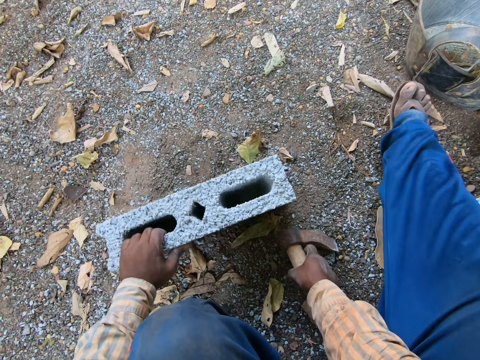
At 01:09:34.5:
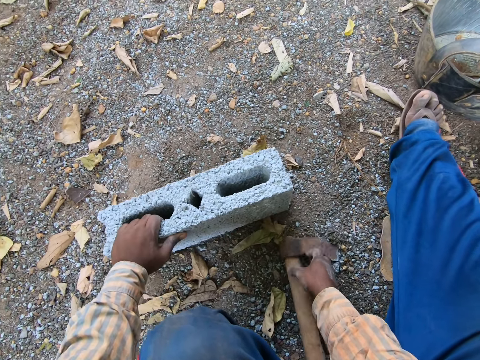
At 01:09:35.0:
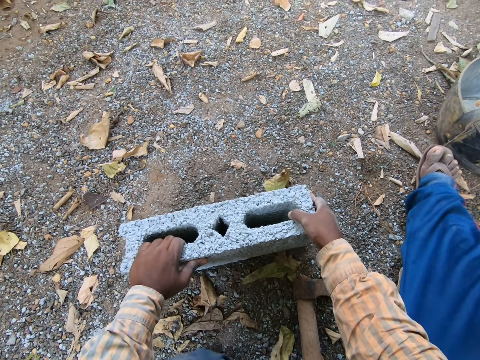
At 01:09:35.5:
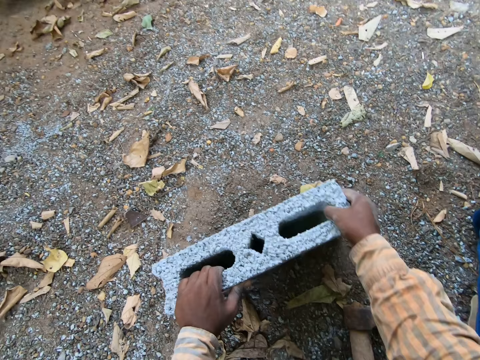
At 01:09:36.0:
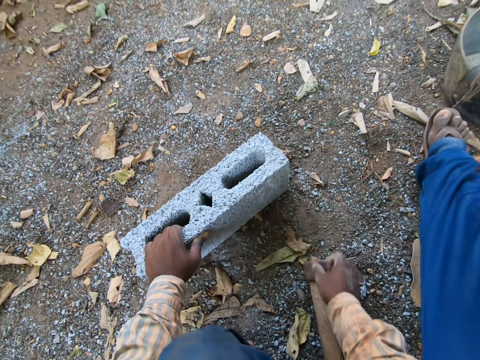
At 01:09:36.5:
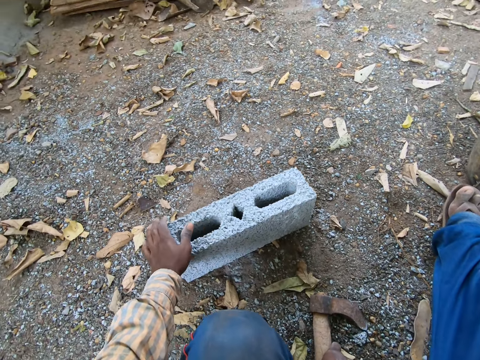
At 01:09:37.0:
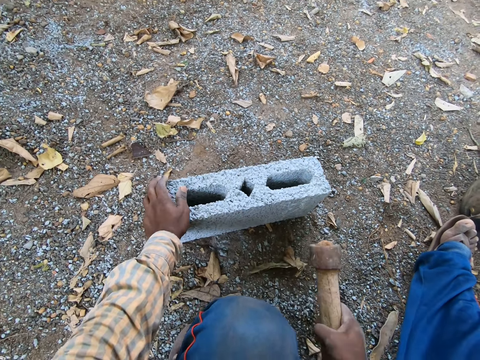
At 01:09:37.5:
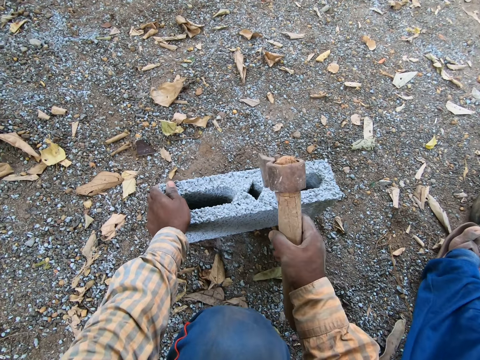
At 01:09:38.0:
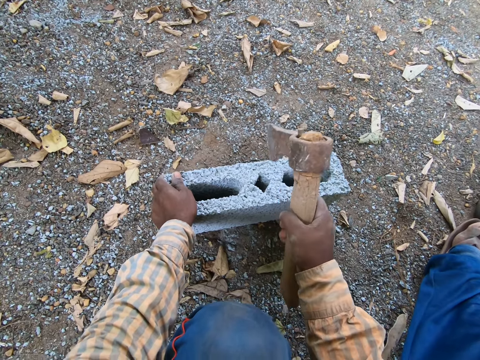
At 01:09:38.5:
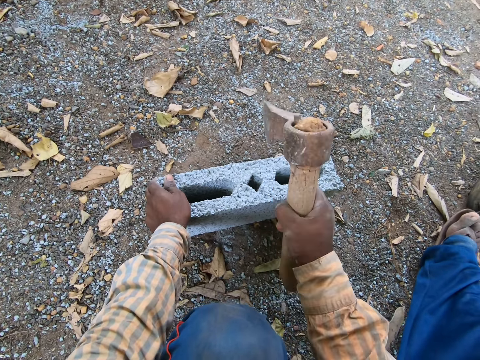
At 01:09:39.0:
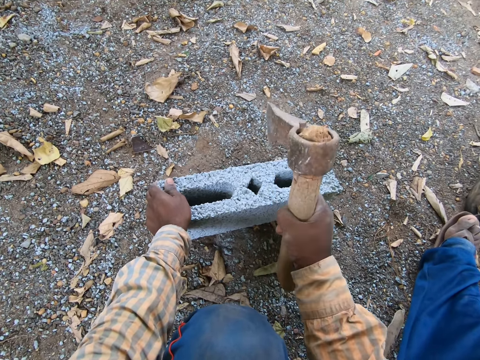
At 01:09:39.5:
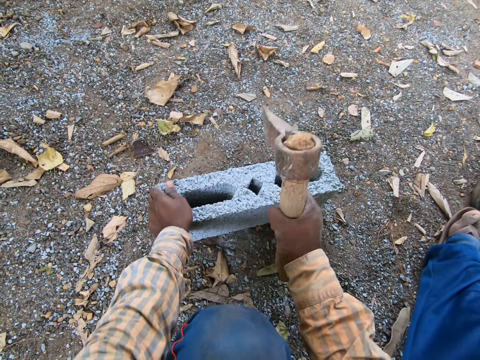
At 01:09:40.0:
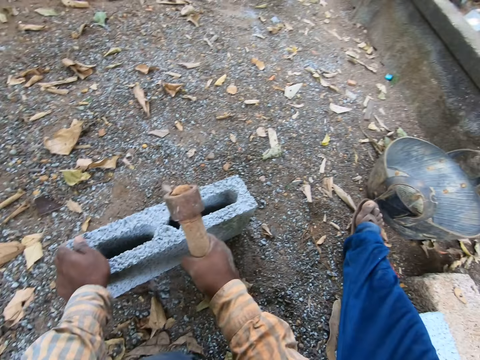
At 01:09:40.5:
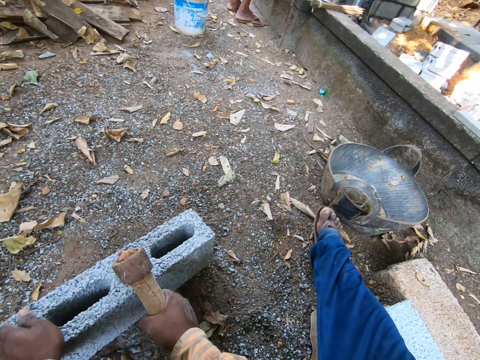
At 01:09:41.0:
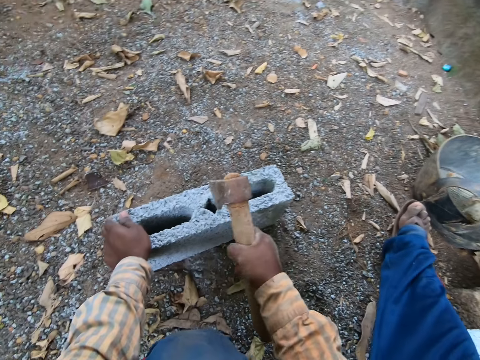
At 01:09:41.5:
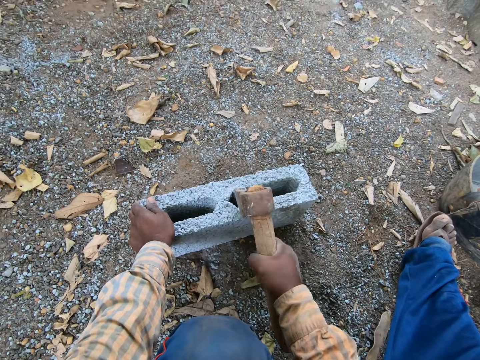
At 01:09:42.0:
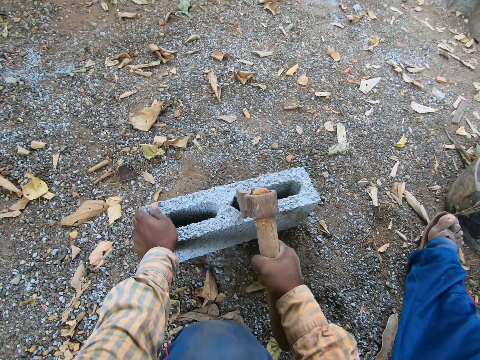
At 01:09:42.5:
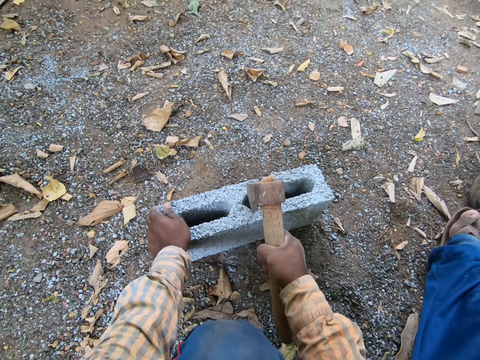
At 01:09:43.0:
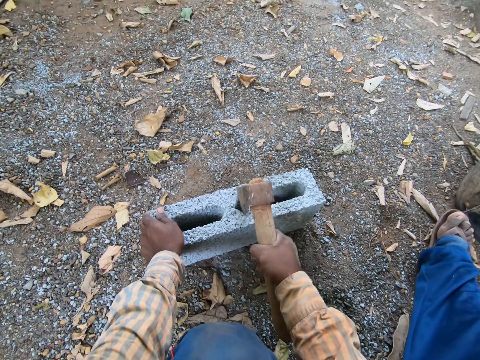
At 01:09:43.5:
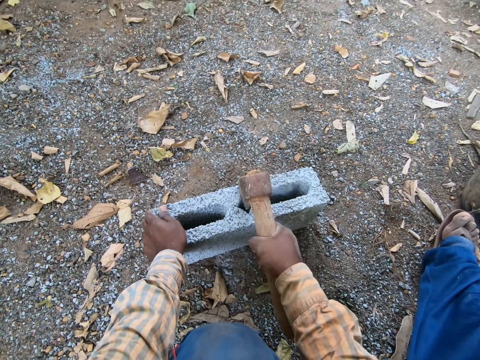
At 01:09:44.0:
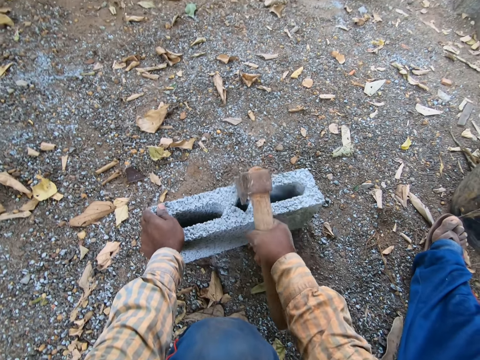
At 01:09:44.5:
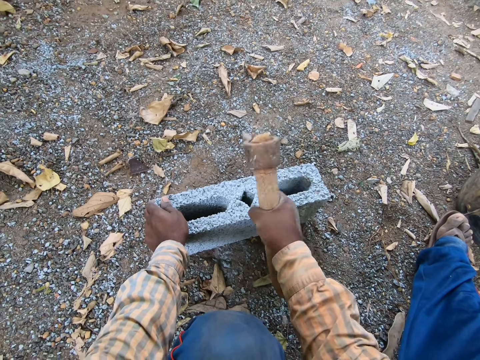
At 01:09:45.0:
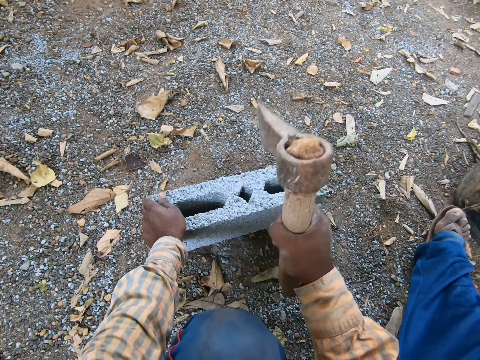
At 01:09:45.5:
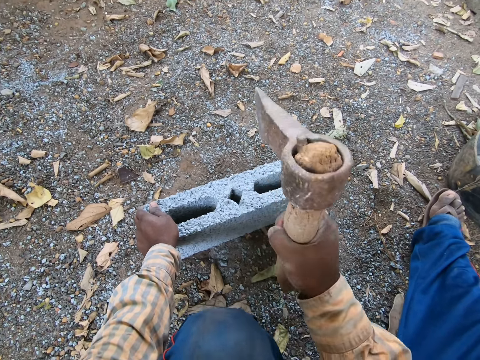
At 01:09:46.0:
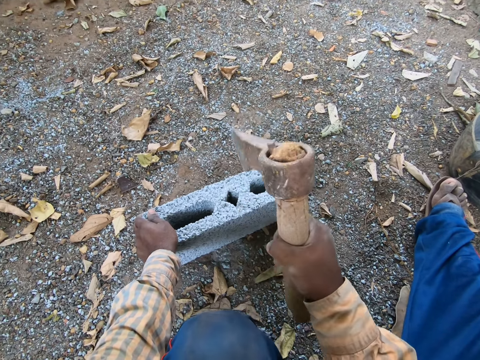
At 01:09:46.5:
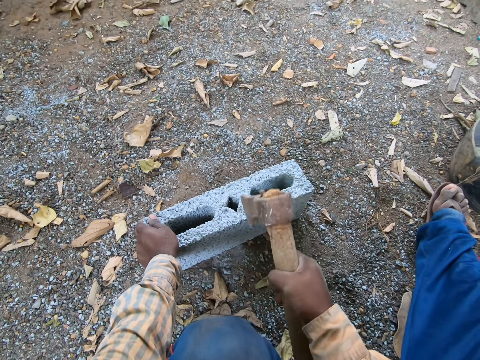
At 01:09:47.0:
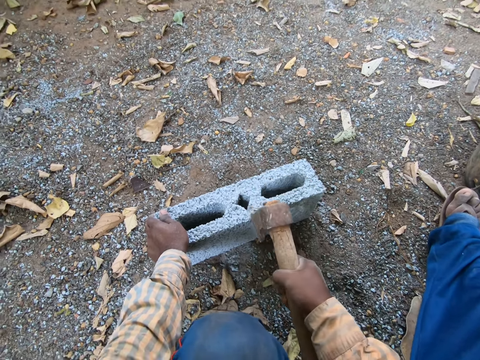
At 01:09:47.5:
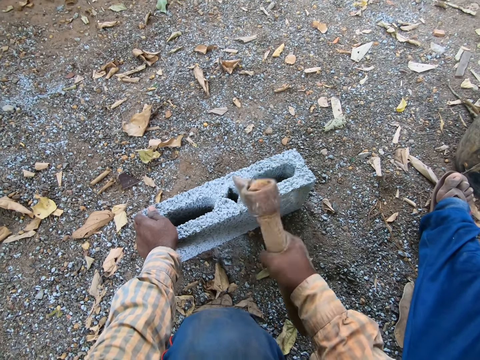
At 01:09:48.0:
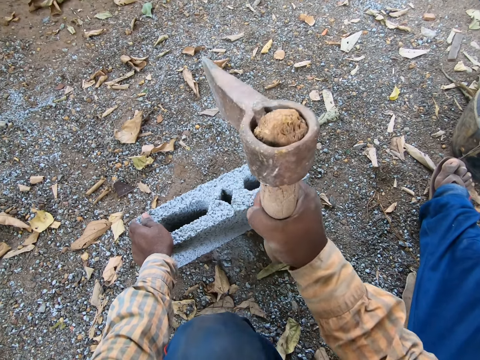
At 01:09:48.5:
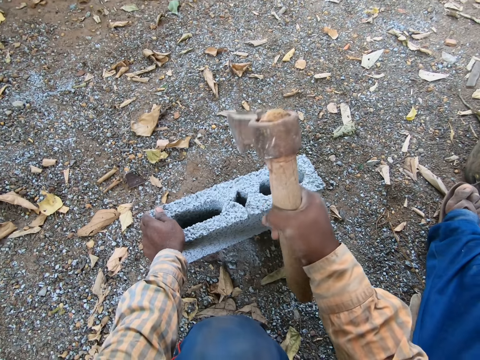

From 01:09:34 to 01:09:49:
The camera wearer picks a building block. He adjusts the block on the ground with both hands. He picks the axe from the ground with his right hand. He cuts the block on the ground with the axe in his right hand. He breaks the building block with the axe.

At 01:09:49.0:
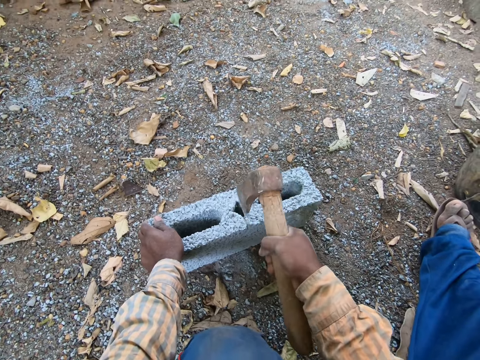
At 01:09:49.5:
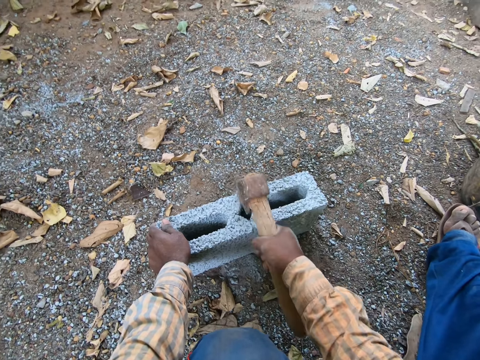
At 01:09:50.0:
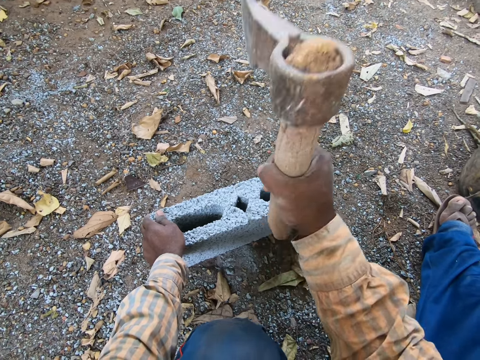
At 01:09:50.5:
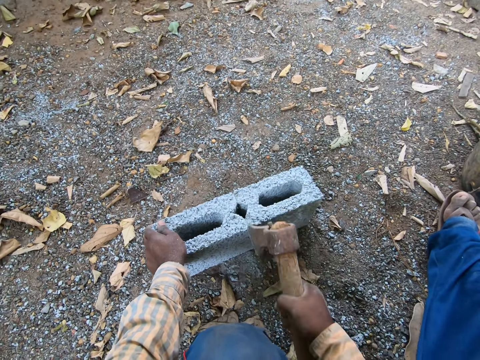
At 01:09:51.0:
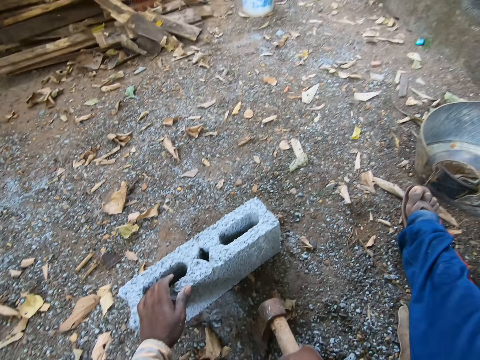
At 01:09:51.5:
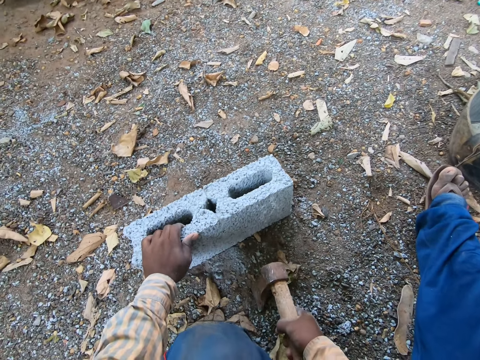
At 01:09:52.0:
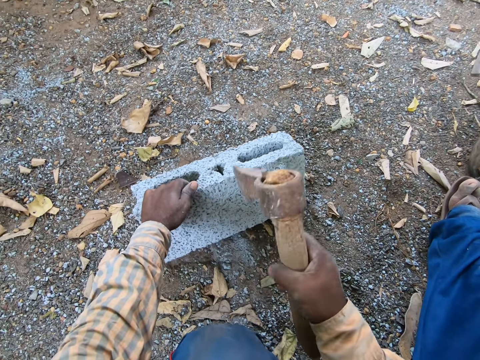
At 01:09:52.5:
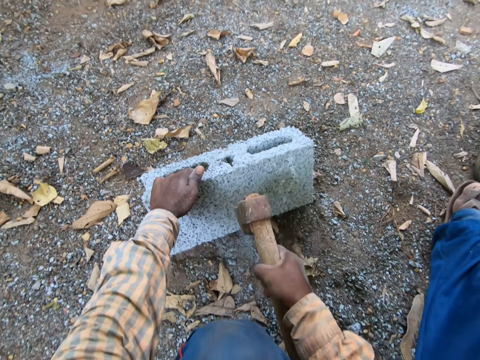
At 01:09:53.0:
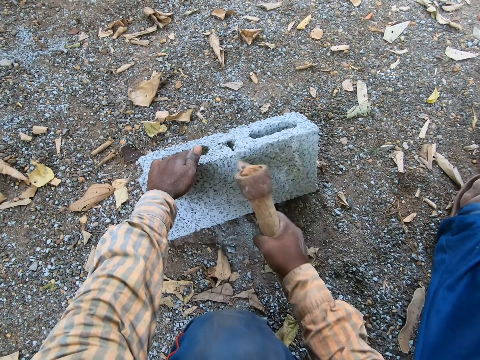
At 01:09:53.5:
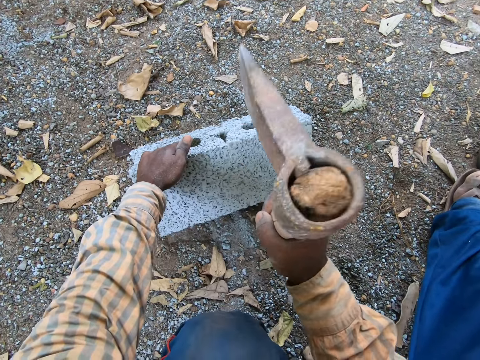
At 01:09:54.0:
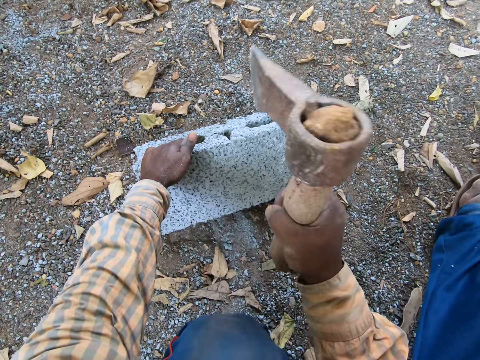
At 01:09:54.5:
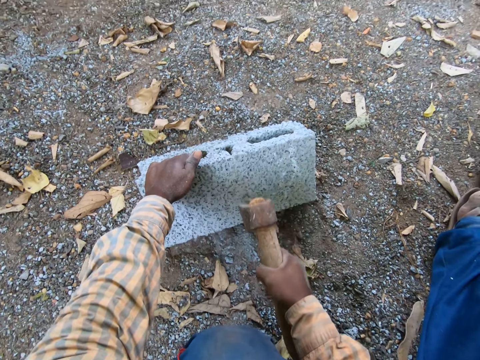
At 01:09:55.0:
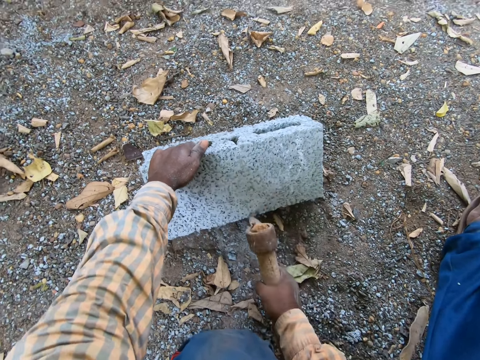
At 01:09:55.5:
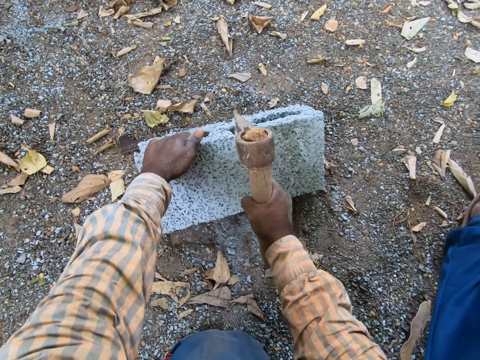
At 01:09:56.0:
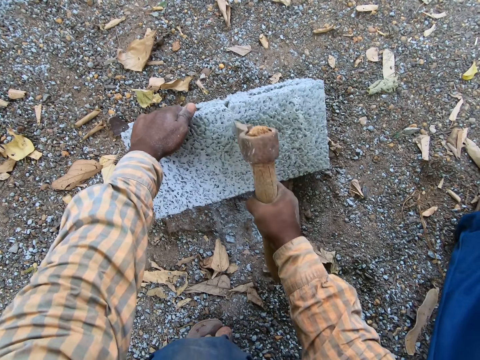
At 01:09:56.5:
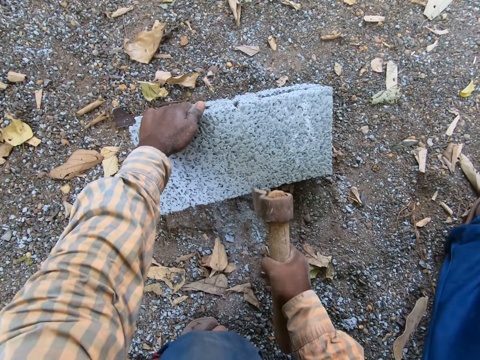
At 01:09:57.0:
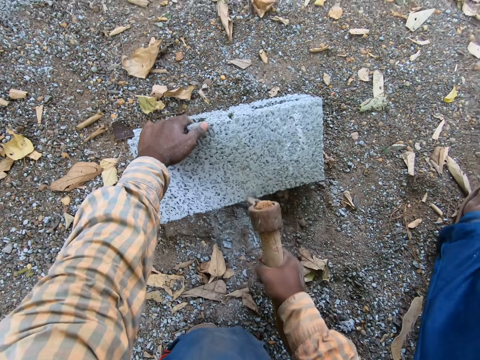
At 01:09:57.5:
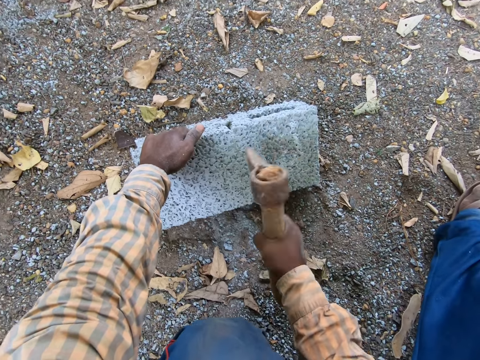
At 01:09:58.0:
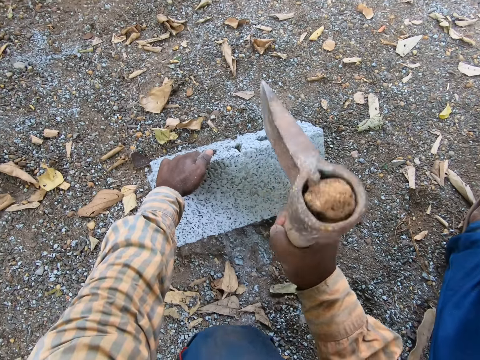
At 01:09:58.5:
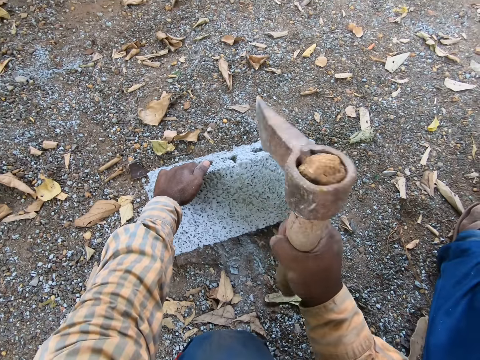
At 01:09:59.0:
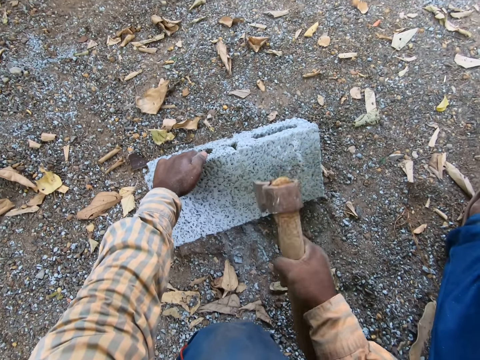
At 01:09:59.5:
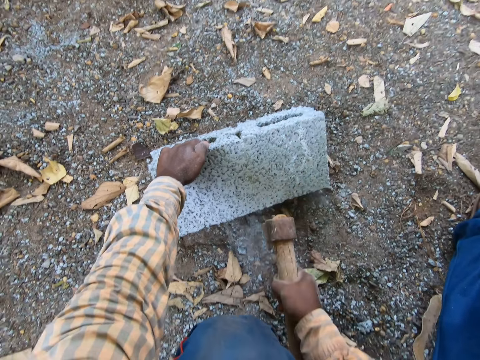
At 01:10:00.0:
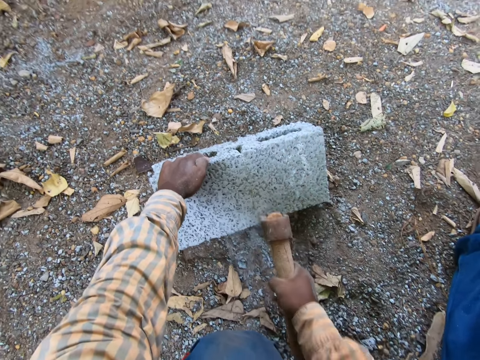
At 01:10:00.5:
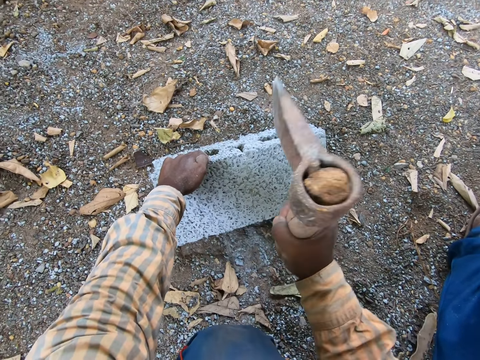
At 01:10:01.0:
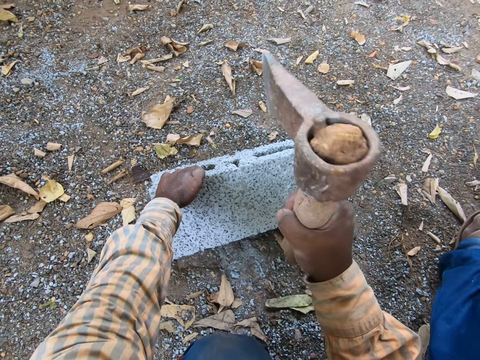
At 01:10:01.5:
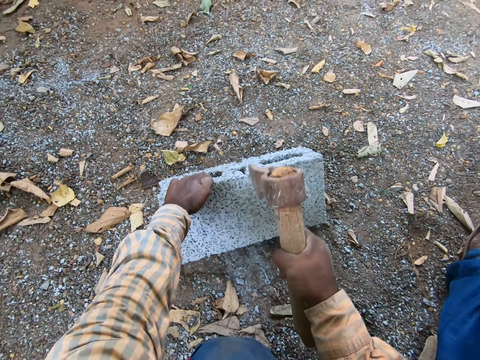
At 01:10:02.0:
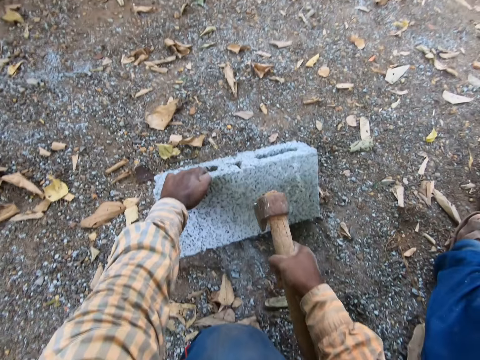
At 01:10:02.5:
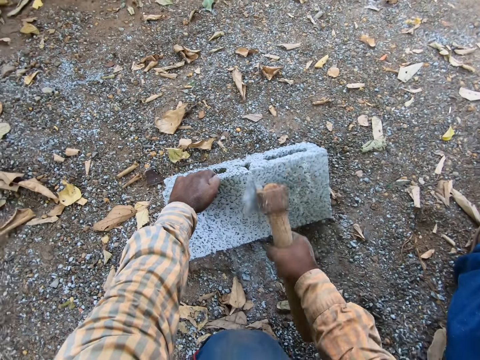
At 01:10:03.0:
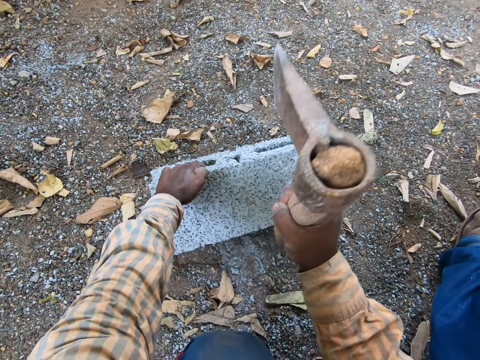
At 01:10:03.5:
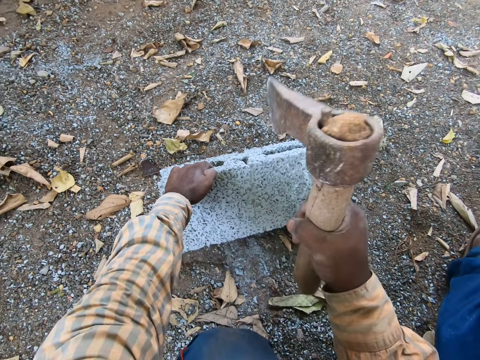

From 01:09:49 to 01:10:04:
The camera wearer talks. They talk again.
